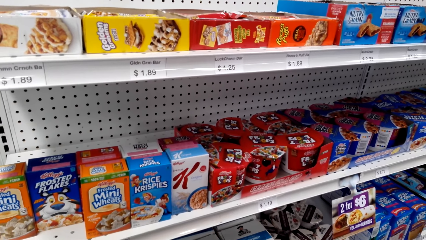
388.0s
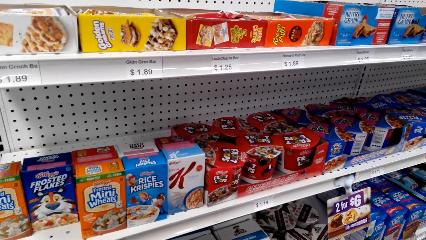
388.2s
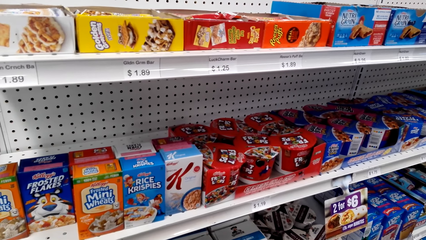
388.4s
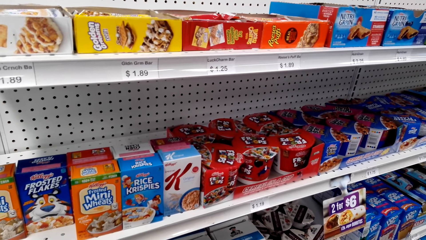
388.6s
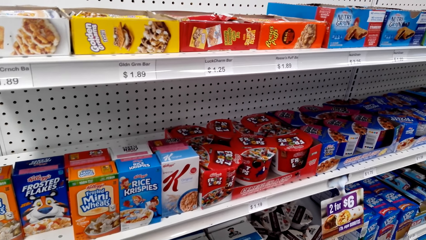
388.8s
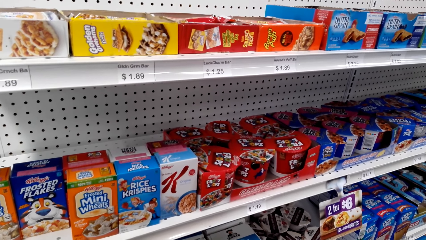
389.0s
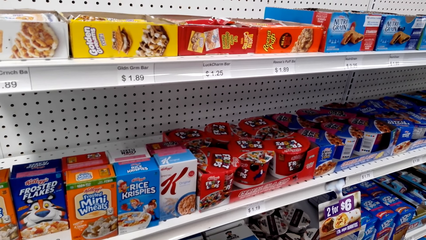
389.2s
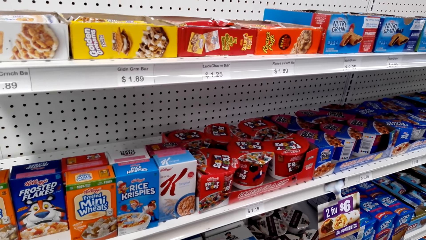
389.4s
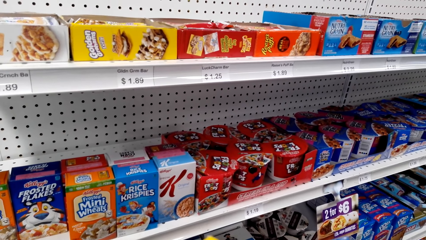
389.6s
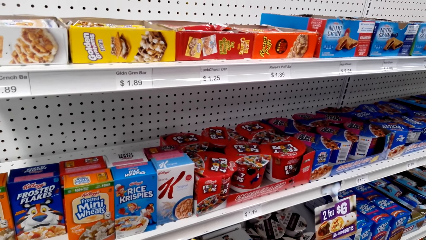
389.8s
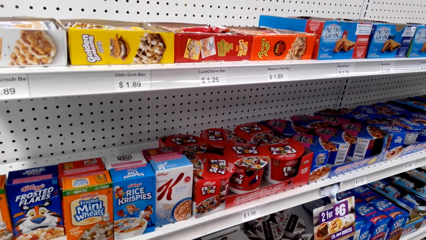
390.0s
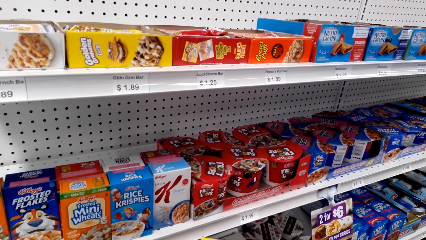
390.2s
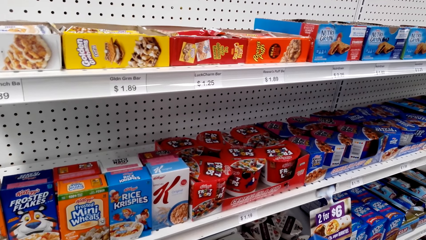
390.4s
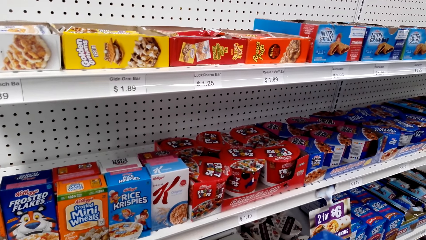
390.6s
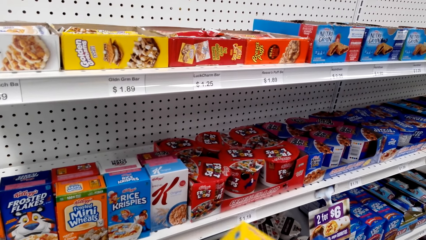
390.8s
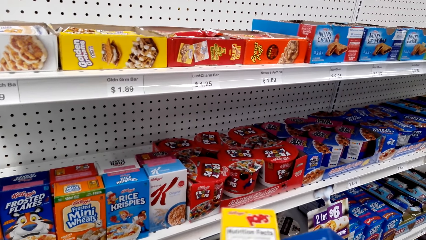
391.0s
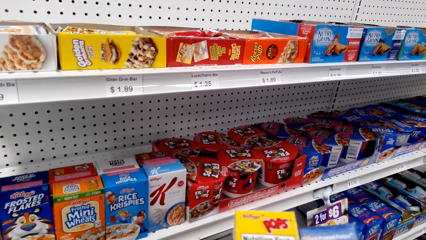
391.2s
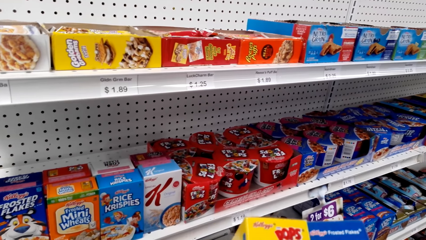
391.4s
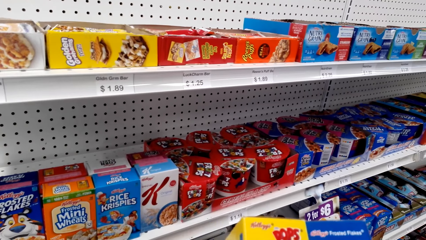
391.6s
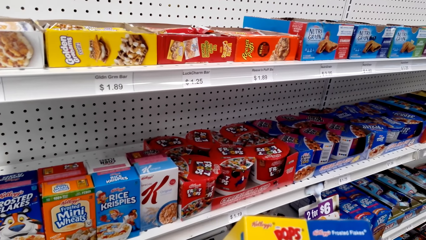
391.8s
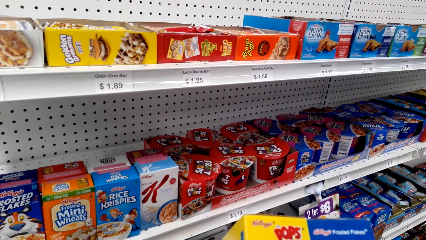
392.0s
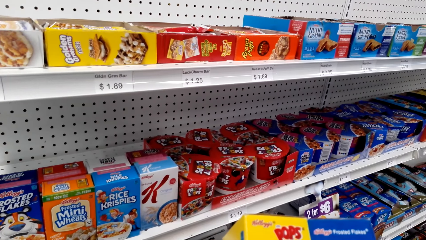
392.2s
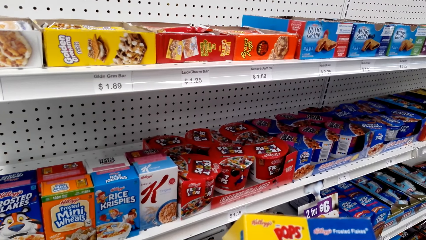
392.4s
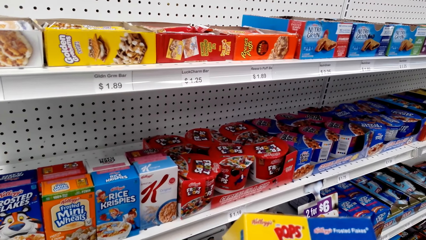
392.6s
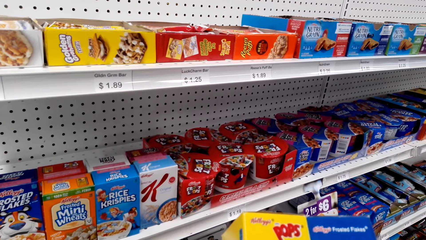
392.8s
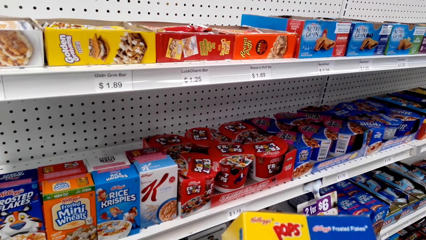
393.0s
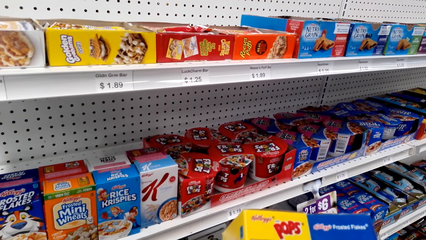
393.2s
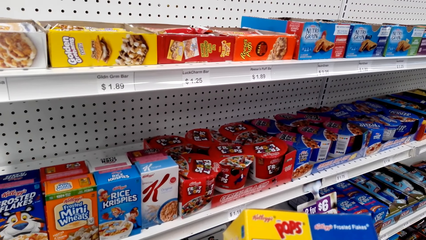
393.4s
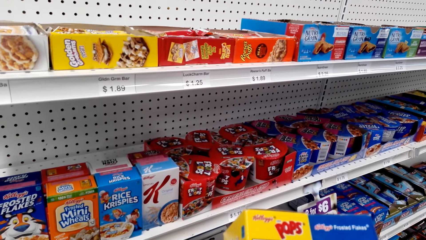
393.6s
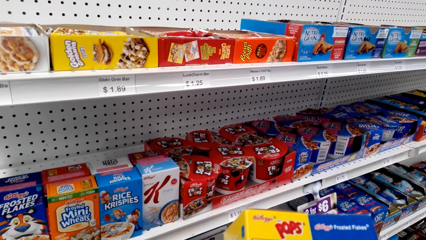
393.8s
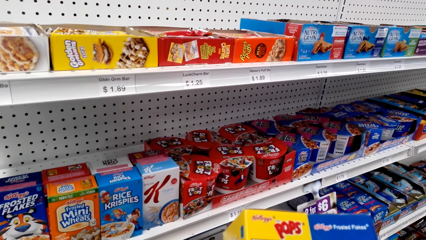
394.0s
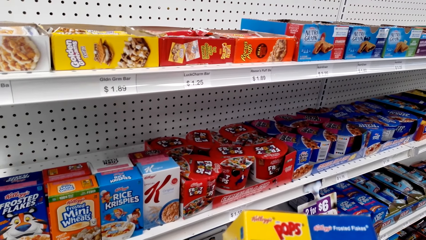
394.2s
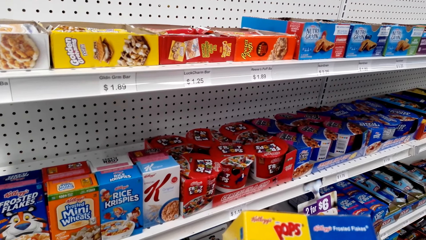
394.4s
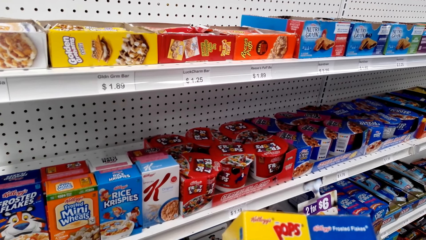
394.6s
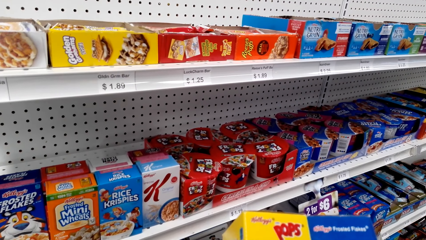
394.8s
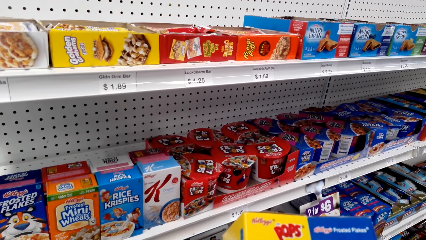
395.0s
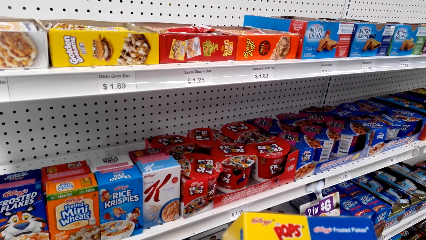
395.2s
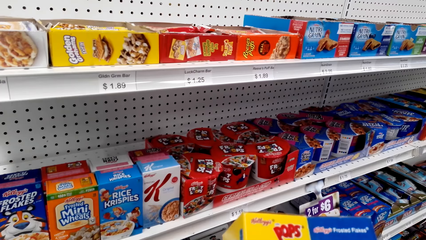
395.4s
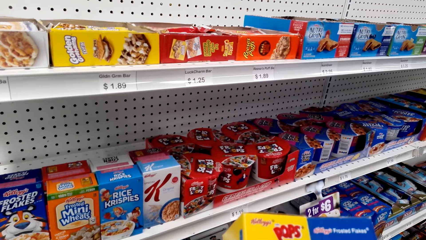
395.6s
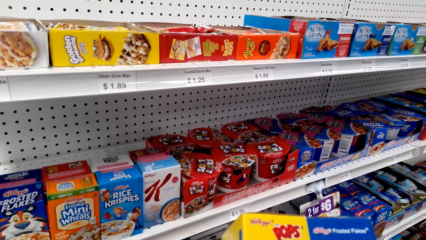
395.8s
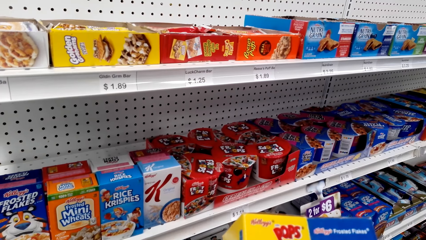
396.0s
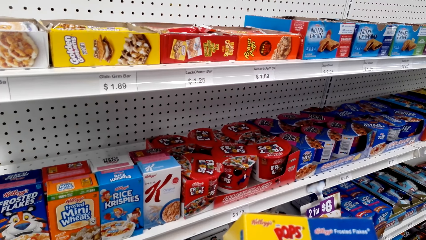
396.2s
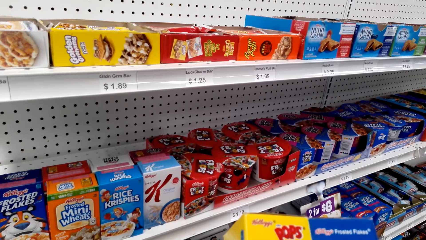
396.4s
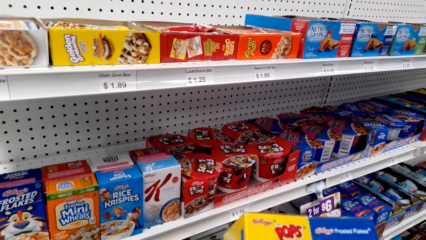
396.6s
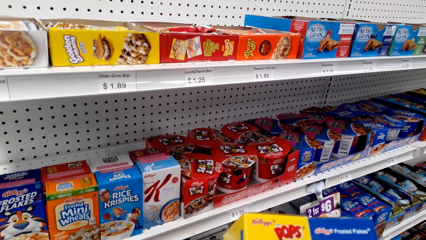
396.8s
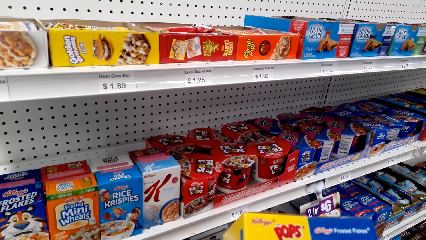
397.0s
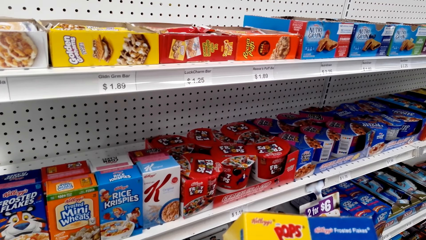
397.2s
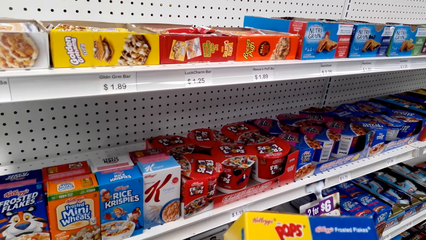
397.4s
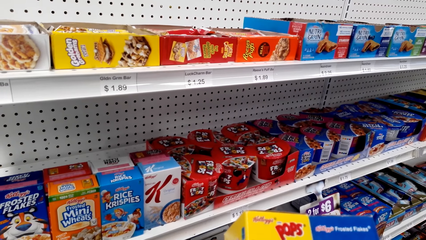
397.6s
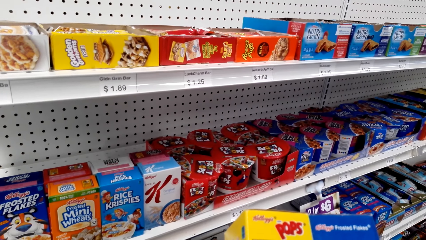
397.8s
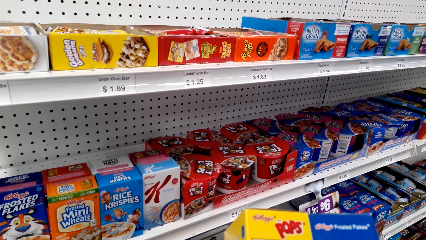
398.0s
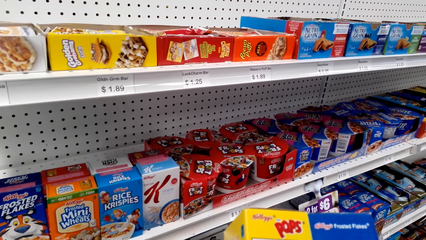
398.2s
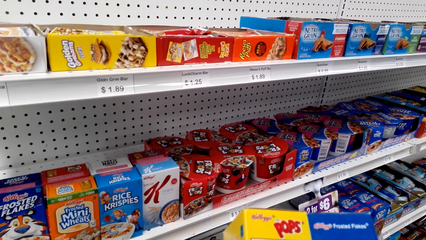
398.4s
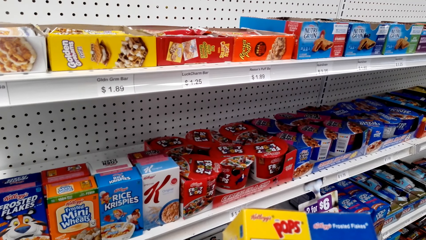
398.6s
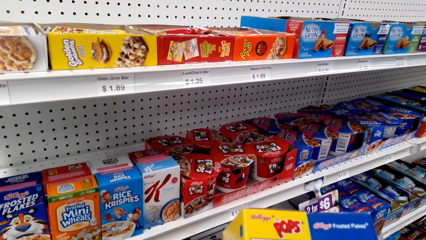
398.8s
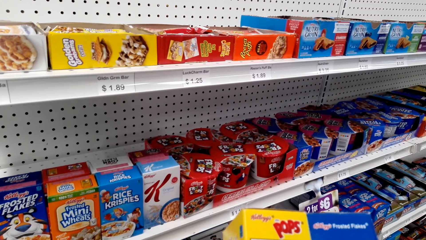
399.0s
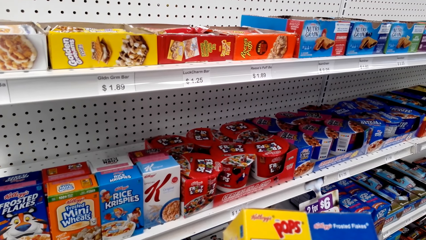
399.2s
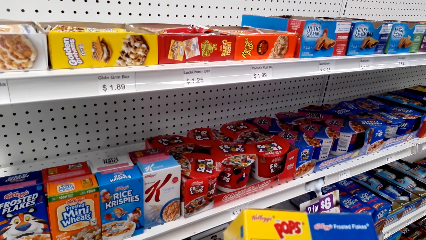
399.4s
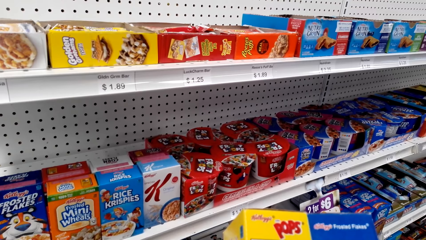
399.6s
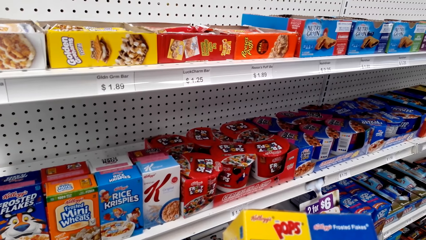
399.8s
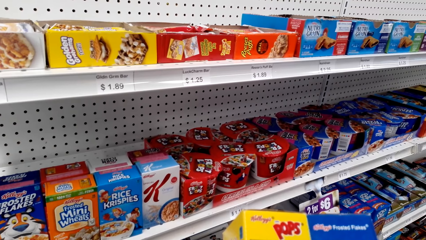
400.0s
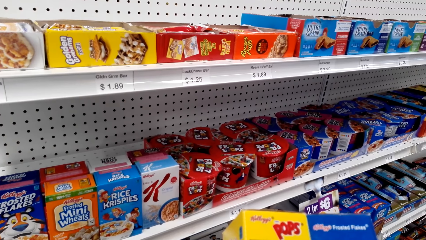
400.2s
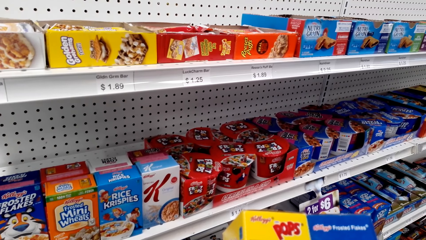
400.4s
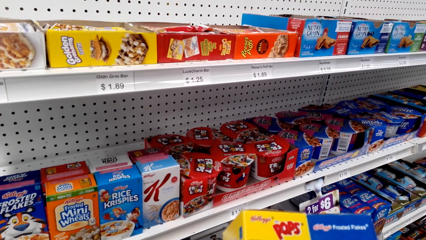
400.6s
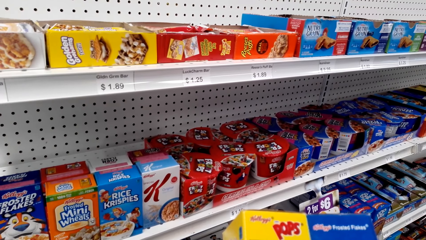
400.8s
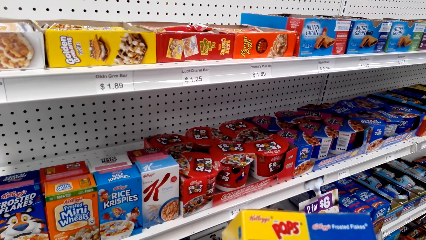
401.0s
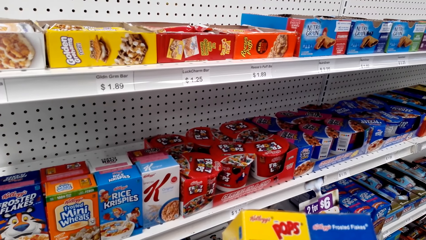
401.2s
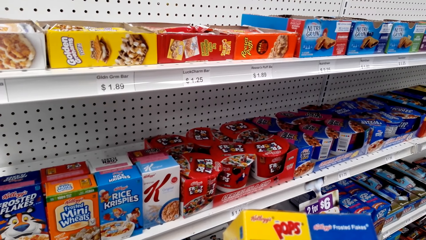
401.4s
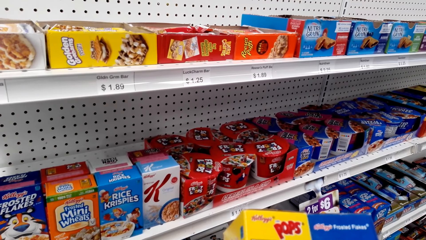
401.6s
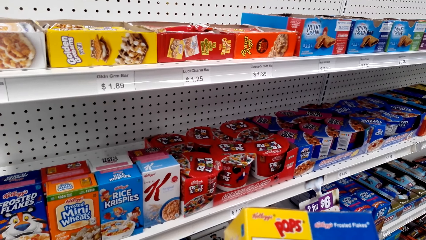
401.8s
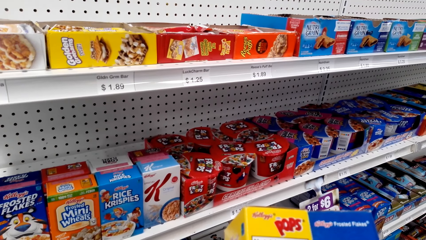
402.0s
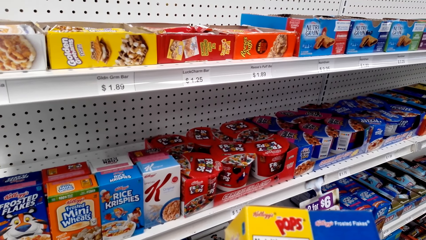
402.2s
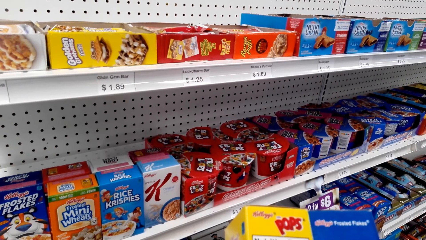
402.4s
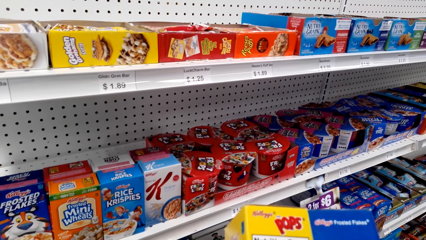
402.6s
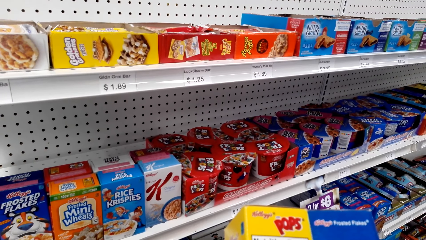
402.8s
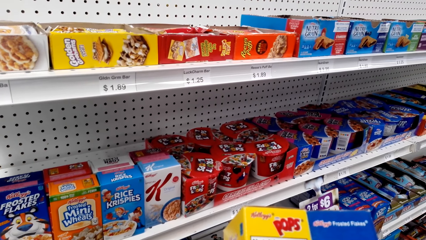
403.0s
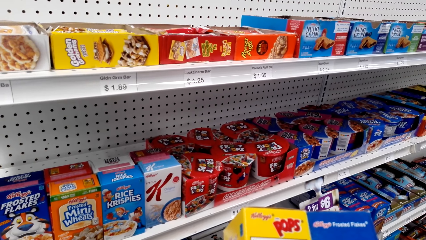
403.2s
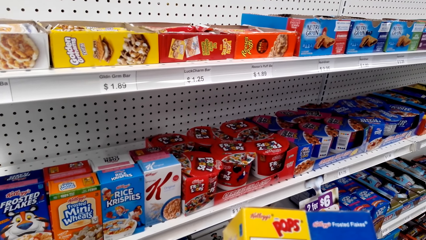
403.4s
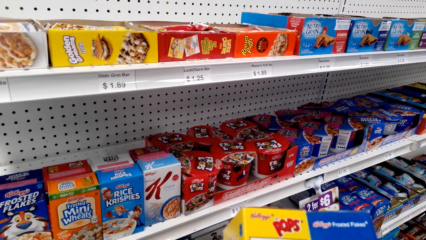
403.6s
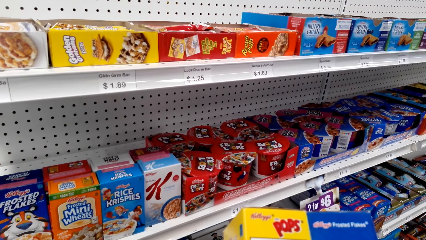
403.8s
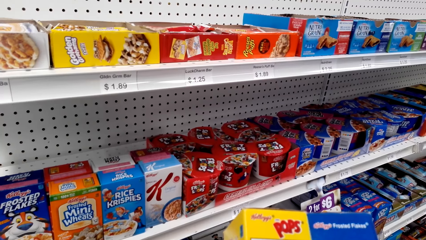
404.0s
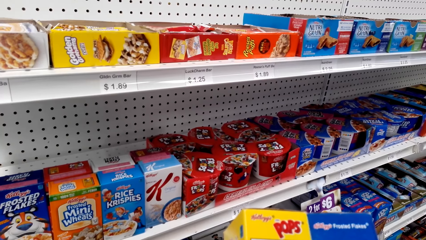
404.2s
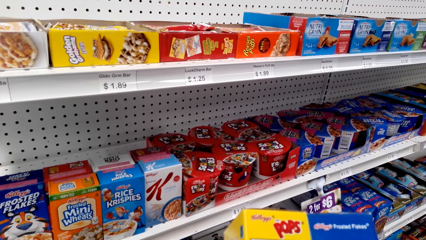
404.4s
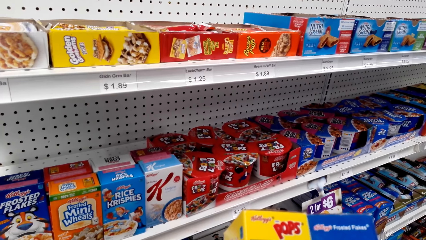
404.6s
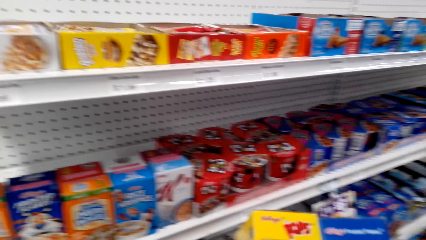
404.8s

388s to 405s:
The camera wearer holds boxes.
